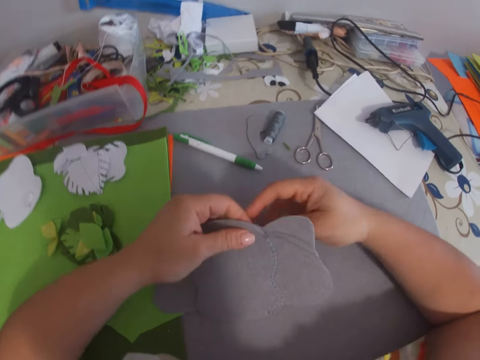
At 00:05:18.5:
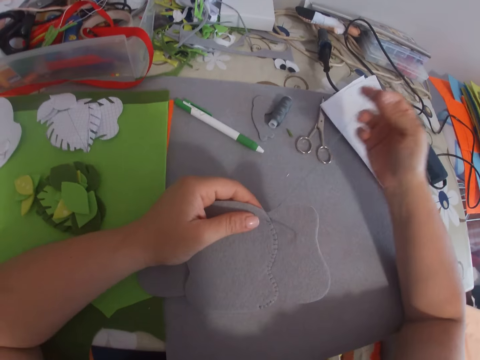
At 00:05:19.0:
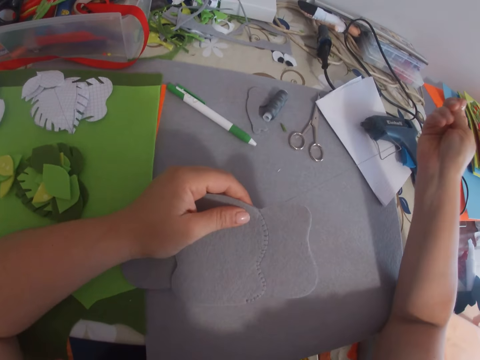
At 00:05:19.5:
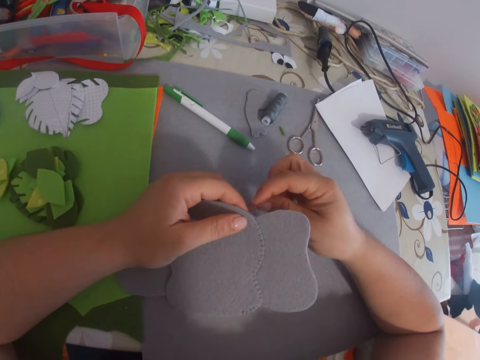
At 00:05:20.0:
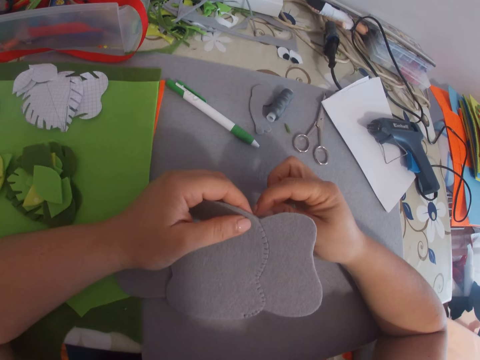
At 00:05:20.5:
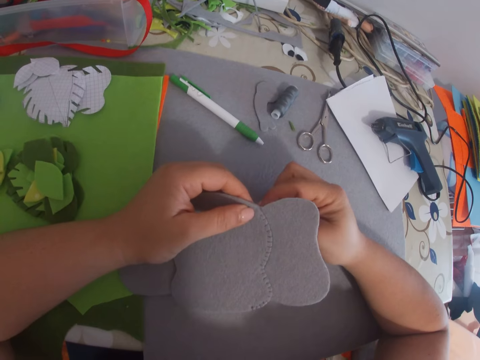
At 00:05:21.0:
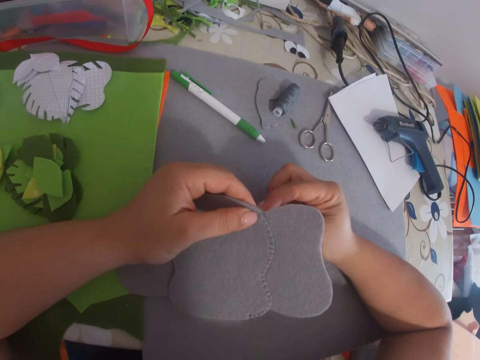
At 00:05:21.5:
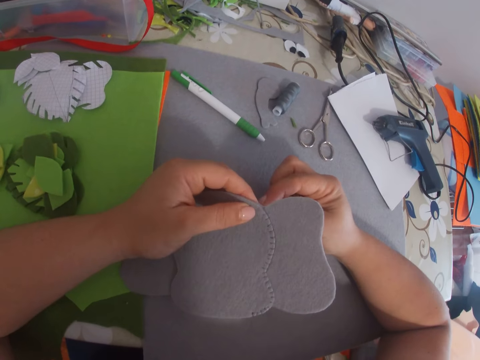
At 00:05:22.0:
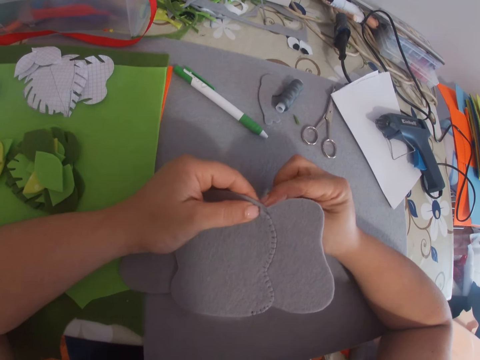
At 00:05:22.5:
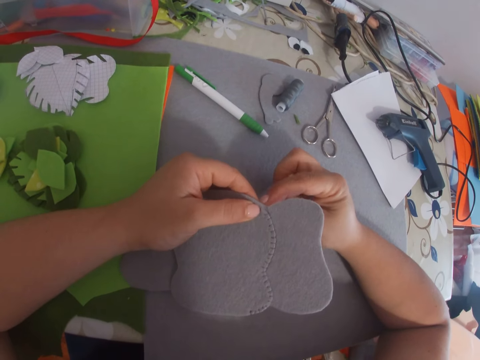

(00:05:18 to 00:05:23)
The camera wearer sews the card boards together with a needle in her right hand.

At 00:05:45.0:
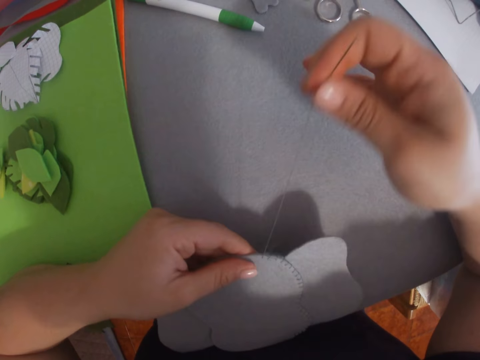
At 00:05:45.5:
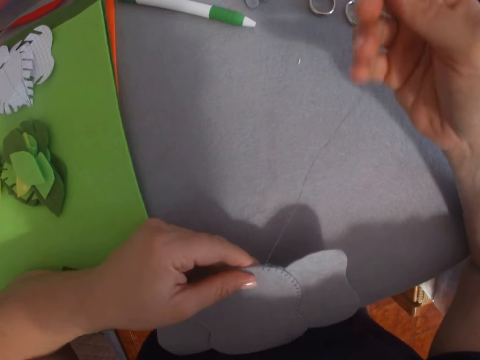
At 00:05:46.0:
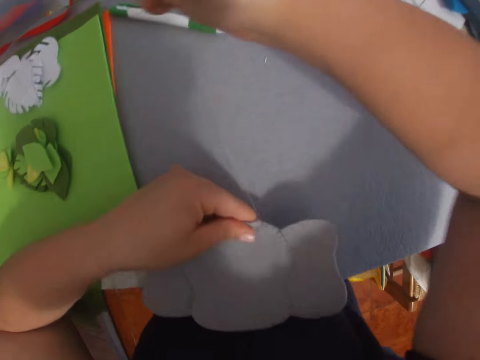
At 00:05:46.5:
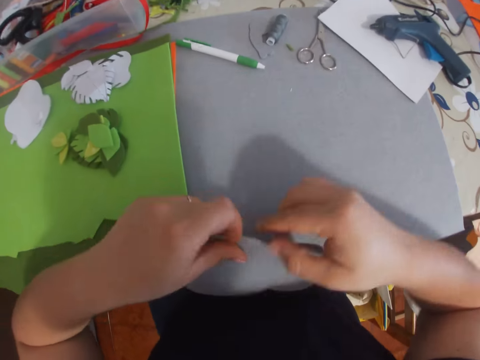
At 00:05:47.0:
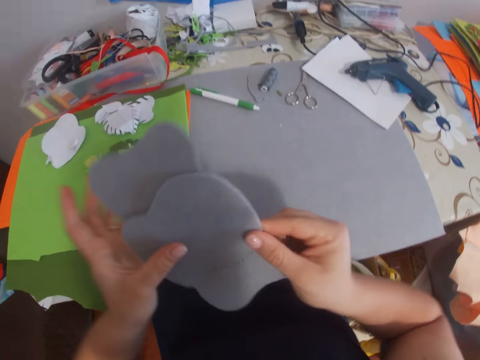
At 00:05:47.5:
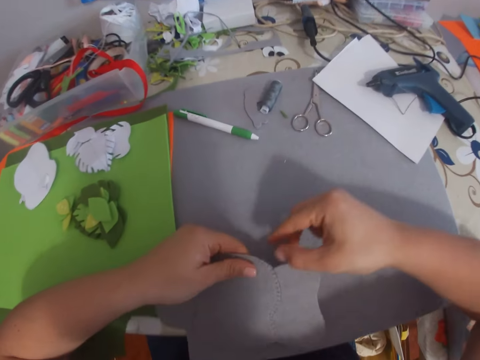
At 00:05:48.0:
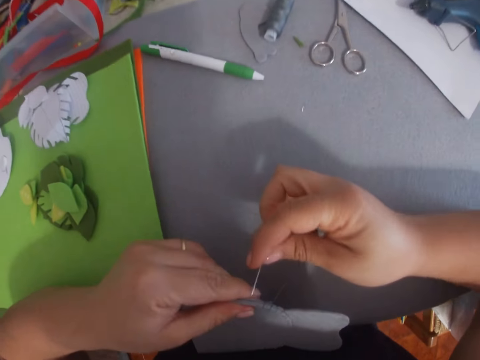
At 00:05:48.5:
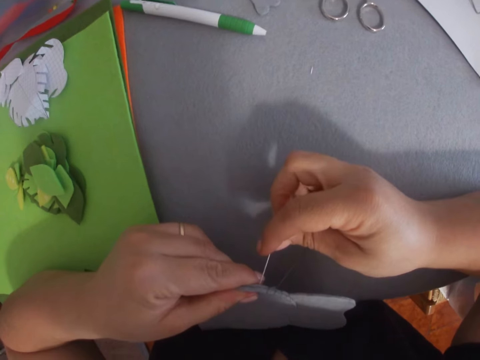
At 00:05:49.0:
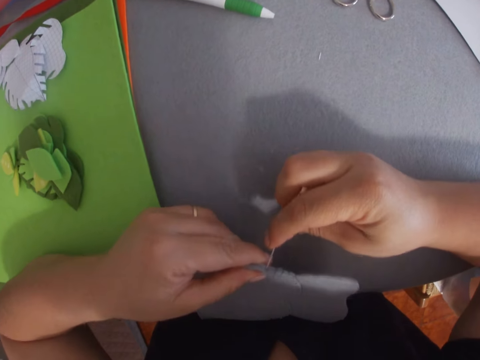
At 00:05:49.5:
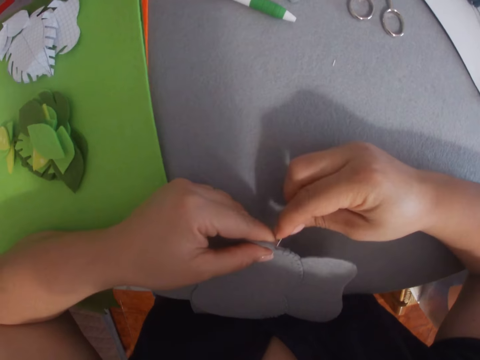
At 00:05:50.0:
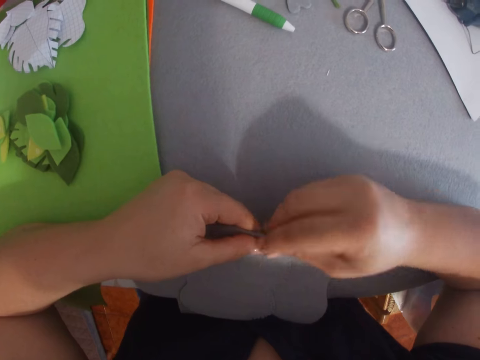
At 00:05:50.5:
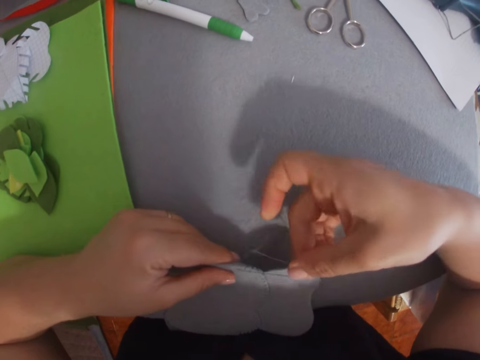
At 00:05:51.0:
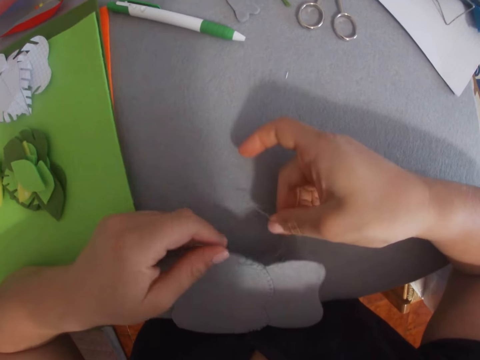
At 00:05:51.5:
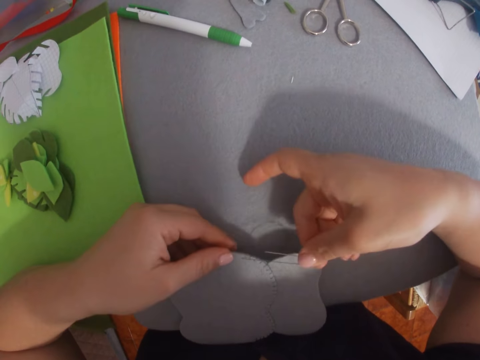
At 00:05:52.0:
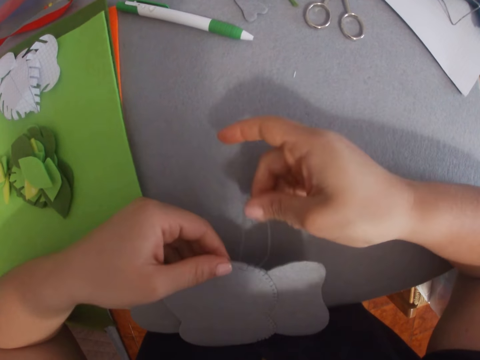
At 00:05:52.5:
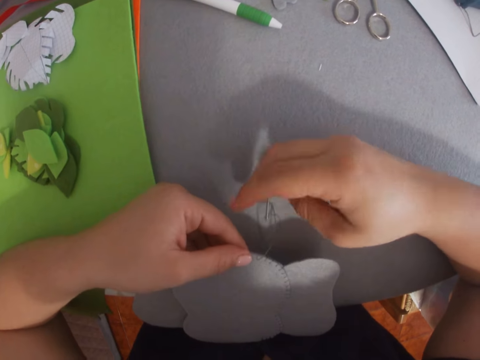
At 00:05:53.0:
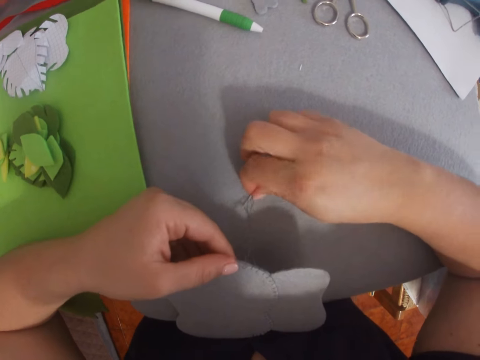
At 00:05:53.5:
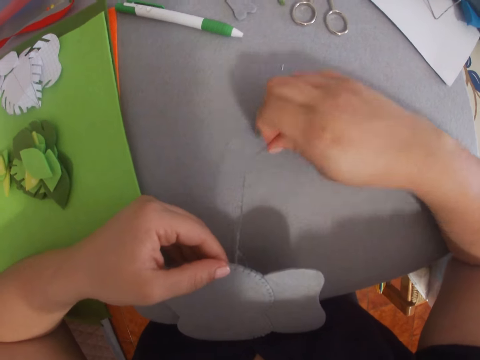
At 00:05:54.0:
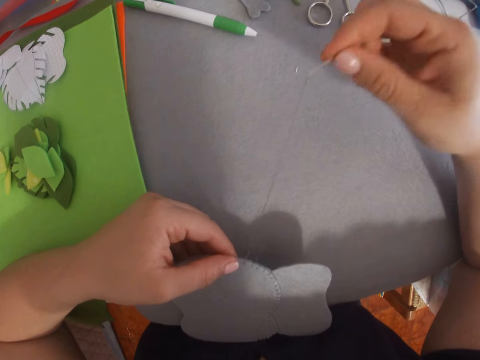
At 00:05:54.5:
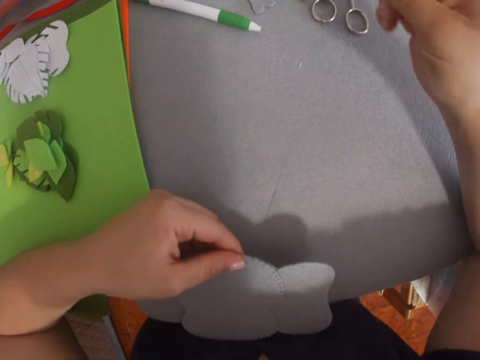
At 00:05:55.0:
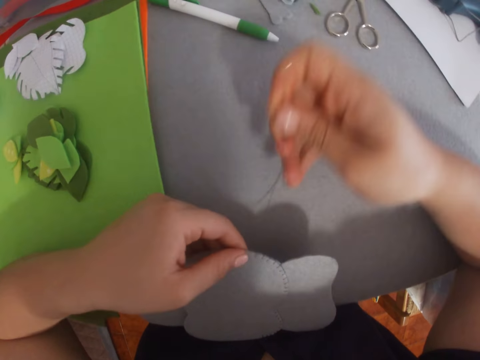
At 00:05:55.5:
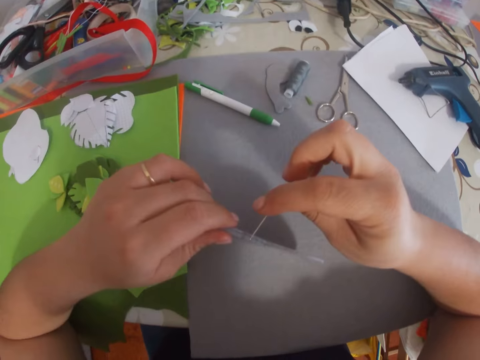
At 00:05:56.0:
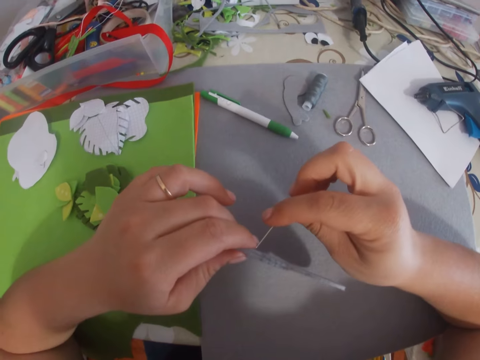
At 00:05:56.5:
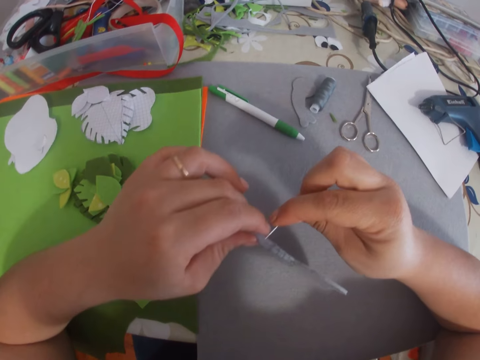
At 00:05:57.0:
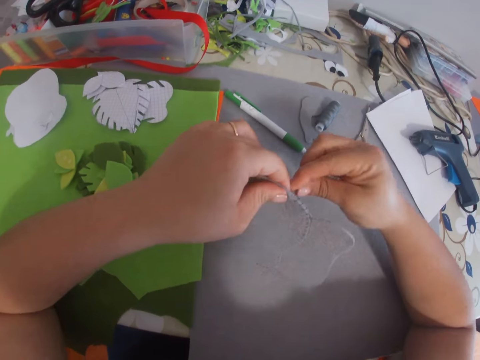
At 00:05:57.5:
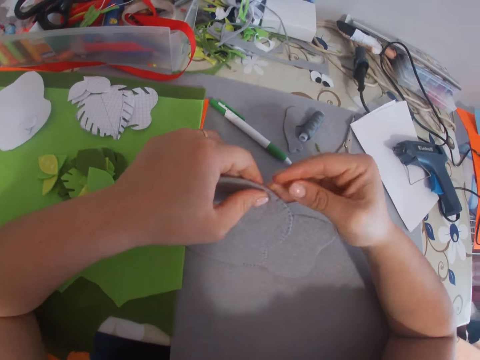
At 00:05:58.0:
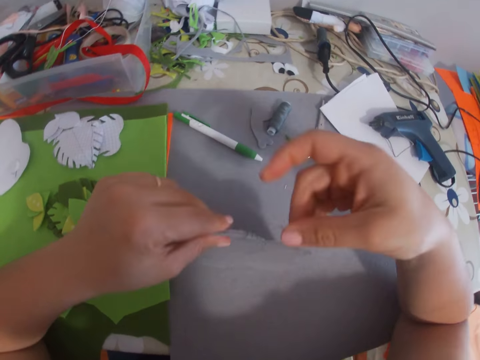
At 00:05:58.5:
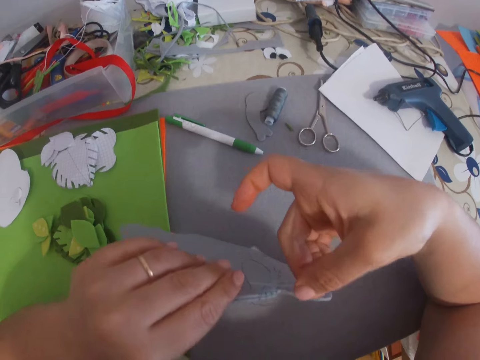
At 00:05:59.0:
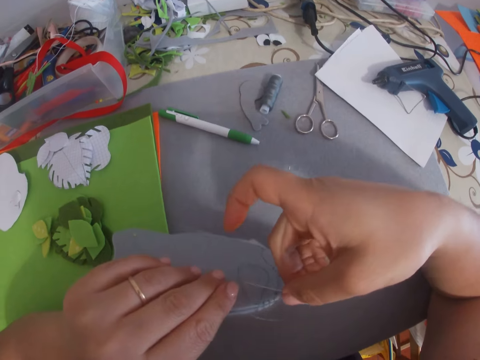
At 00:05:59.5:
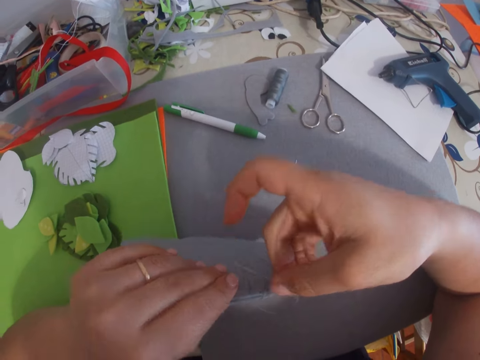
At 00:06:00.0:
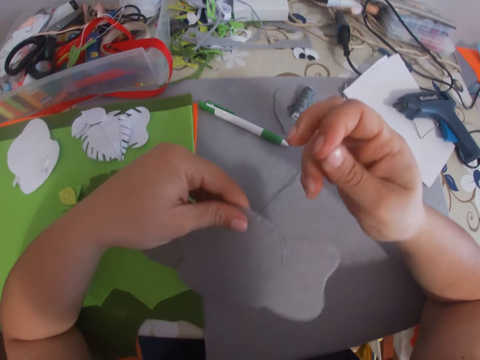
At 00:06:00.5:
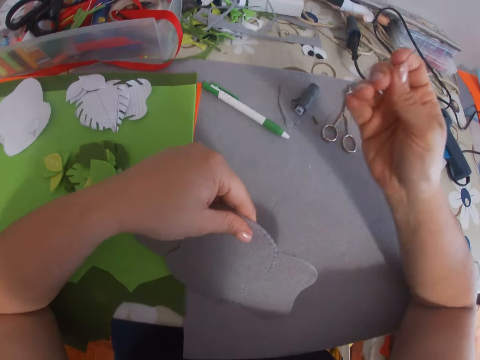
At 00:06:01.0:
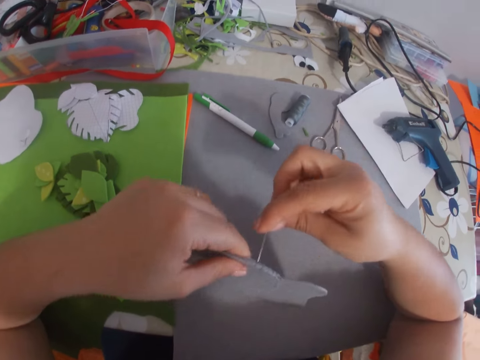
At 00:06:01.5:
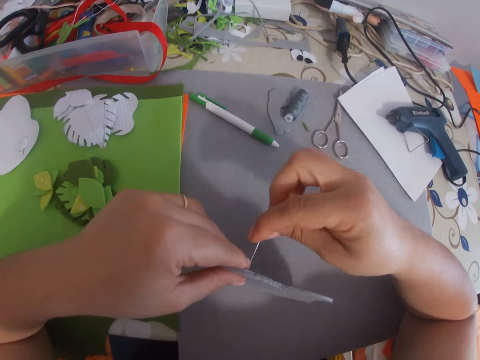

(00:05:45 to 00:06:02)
The camera wearer turns the piece of cloth. She adjusts the card boards in both hands. She sews the card boards together with a needle in her right hand. She places the card boards upright on the table with both hands. She sews the card boards together with a needle in her right hand.

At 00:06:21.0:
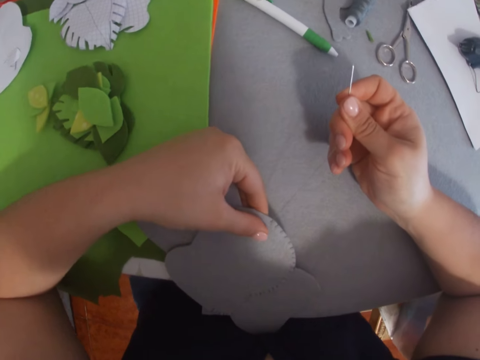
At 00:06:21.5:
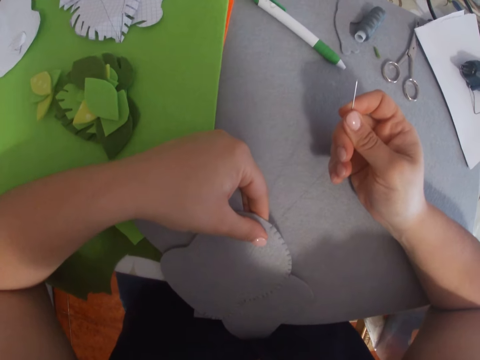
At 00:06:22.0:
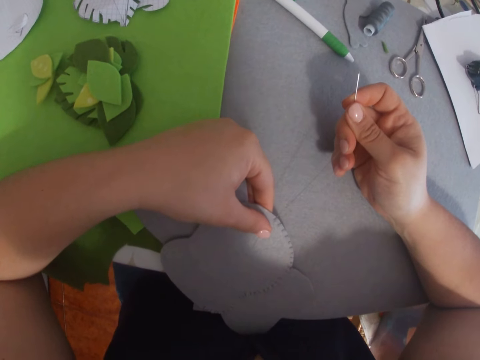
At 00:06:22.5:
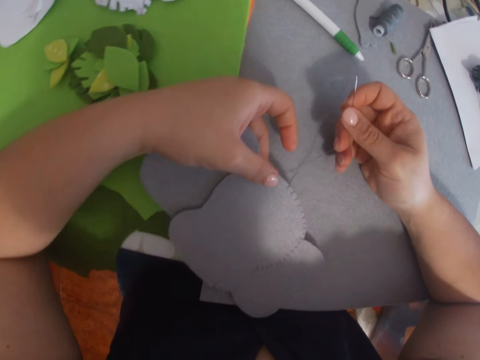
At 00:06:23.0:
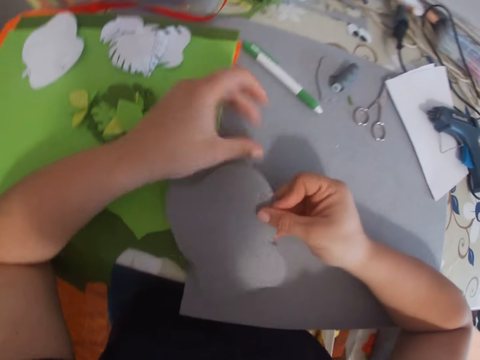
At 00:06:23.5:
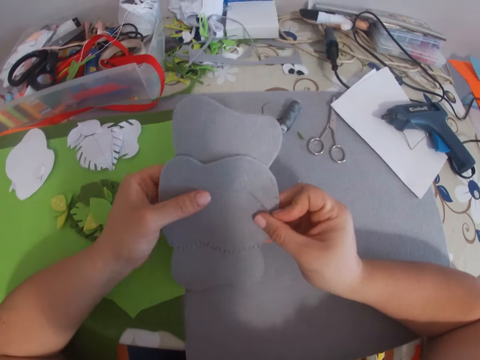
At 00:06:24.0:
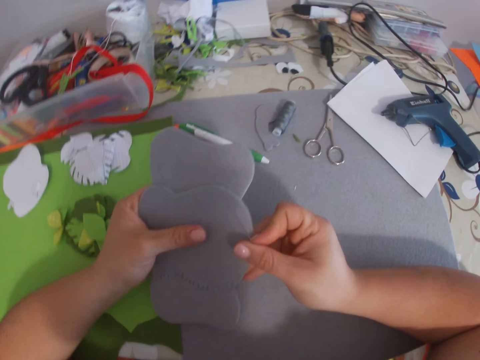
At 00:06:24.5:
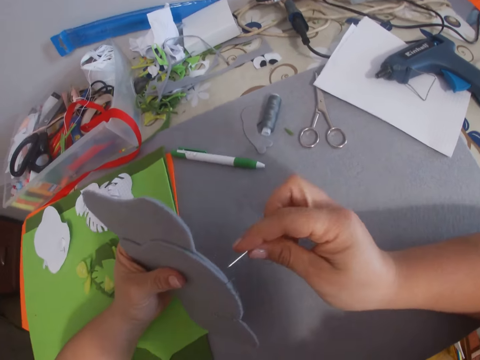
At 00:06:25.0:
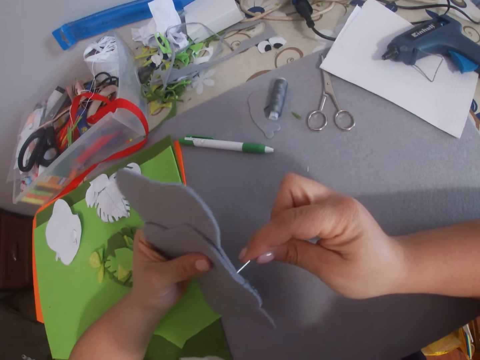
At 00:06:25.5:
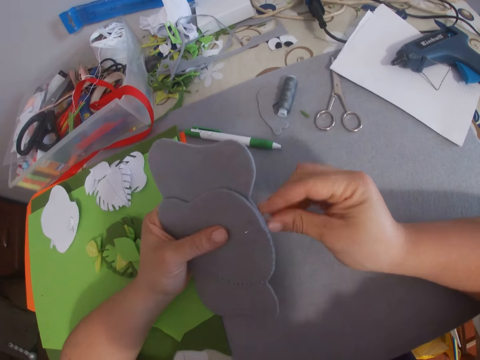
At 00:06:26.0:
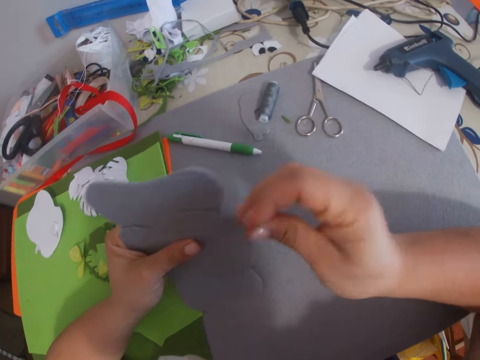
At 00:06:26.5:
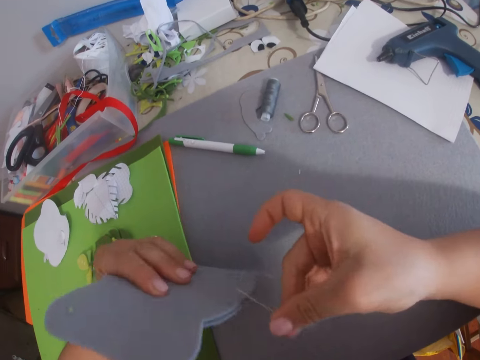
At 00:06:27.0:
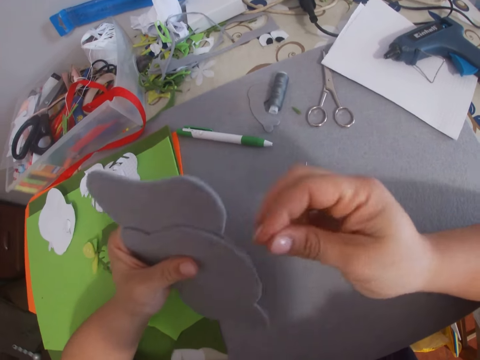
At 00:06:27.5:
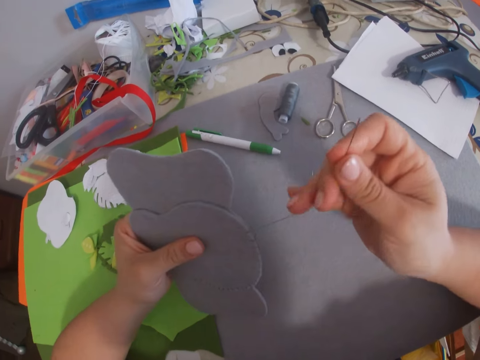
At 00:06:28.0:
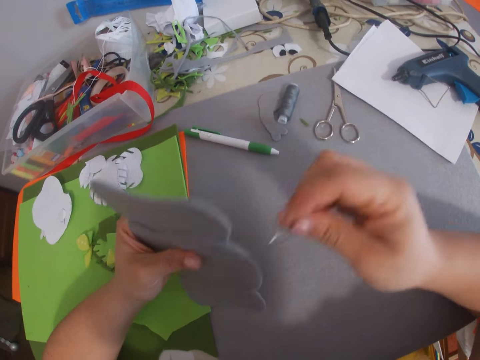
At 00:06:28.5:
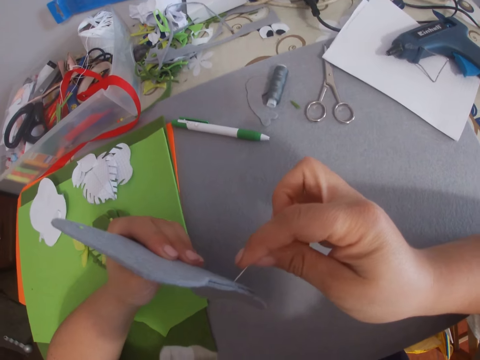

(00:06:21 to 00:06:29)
The camera wearer moves the piece of cloth. She adjusts the card board in both hands. She sews the card boards together with a needle in her right hand.
